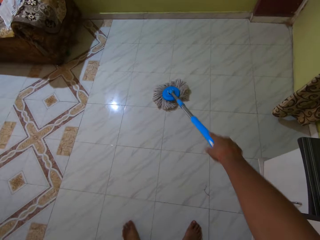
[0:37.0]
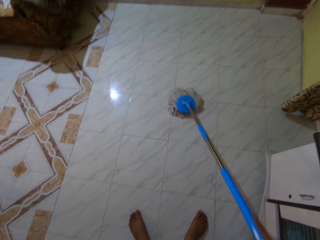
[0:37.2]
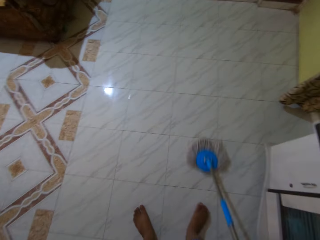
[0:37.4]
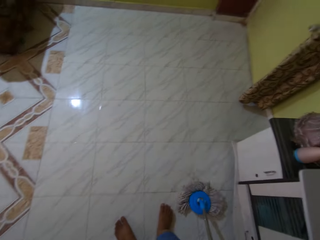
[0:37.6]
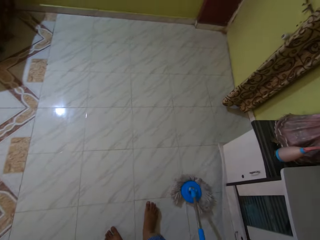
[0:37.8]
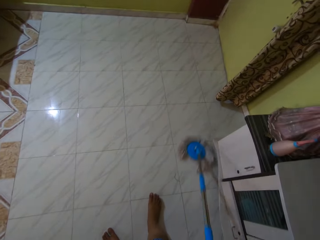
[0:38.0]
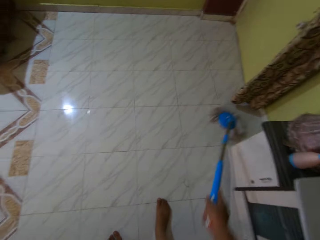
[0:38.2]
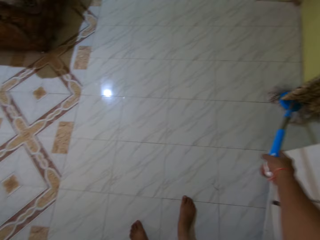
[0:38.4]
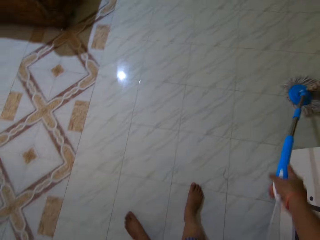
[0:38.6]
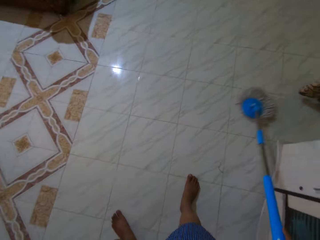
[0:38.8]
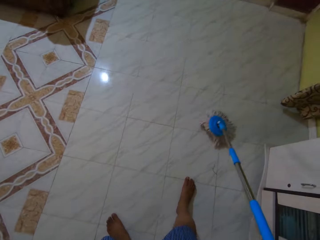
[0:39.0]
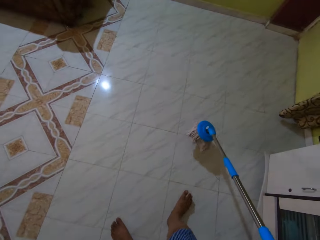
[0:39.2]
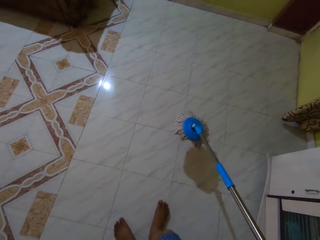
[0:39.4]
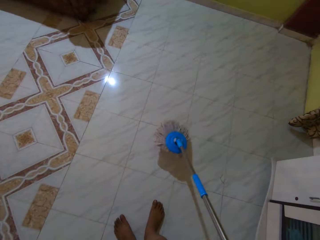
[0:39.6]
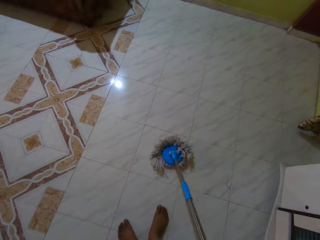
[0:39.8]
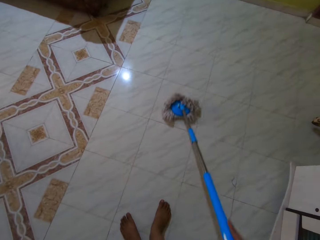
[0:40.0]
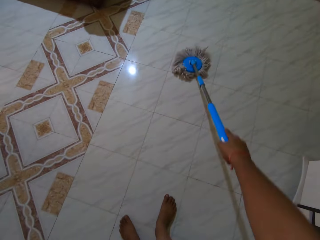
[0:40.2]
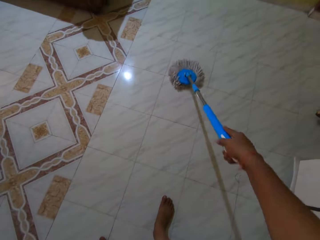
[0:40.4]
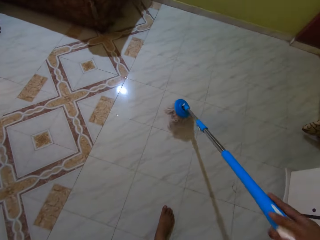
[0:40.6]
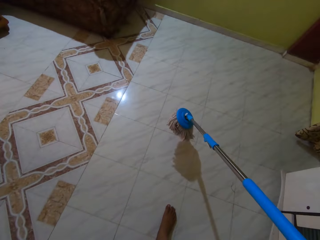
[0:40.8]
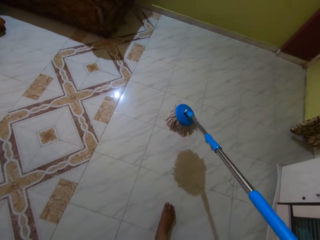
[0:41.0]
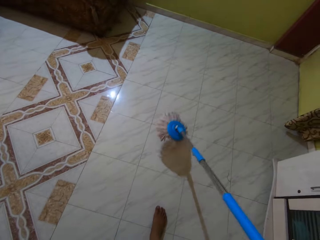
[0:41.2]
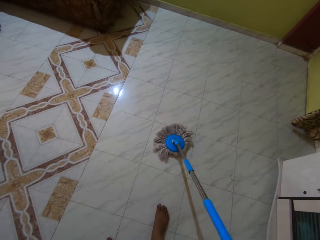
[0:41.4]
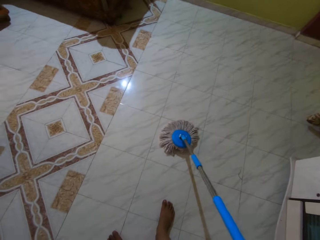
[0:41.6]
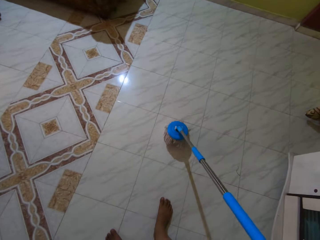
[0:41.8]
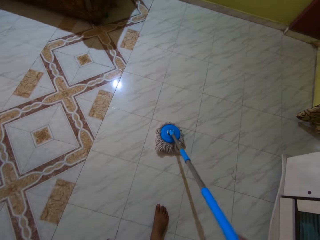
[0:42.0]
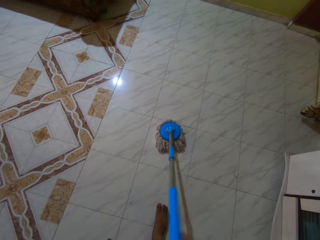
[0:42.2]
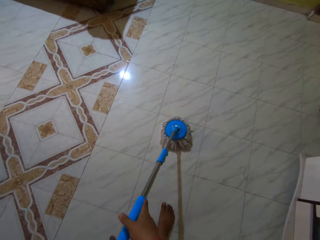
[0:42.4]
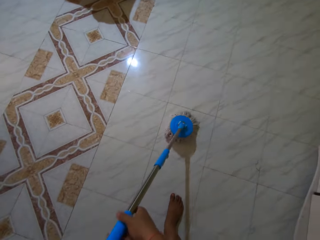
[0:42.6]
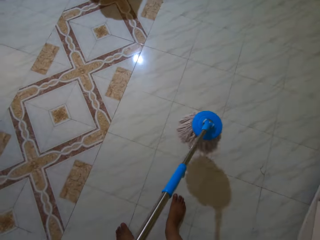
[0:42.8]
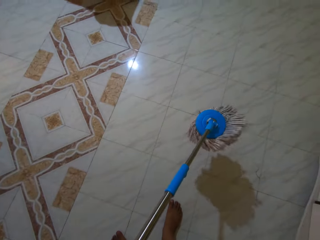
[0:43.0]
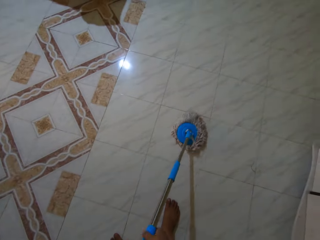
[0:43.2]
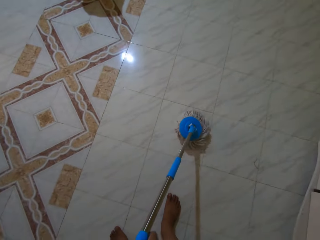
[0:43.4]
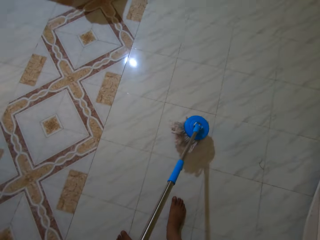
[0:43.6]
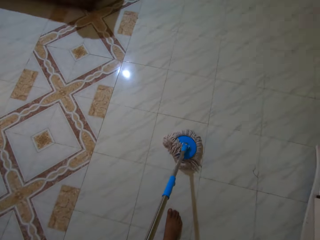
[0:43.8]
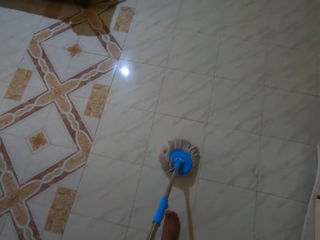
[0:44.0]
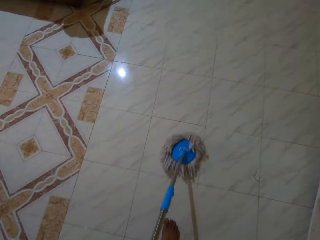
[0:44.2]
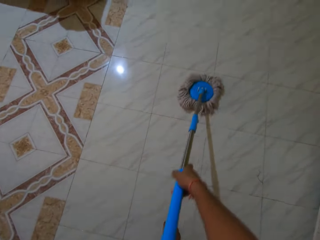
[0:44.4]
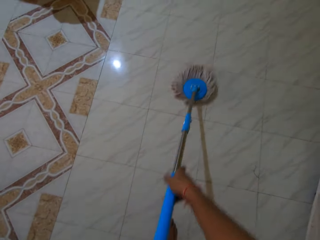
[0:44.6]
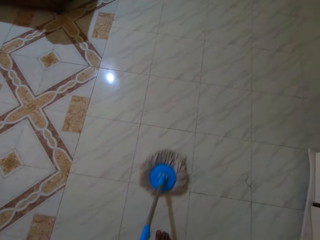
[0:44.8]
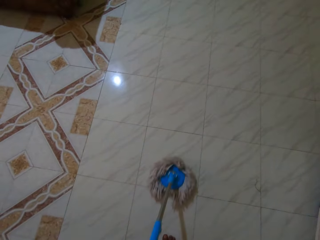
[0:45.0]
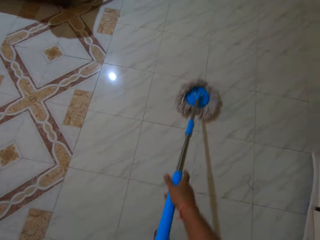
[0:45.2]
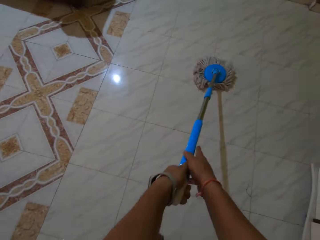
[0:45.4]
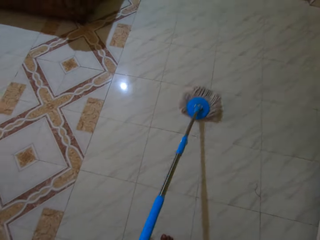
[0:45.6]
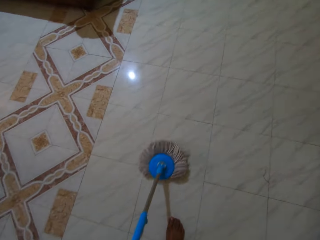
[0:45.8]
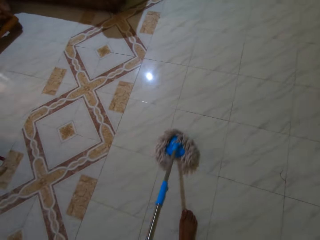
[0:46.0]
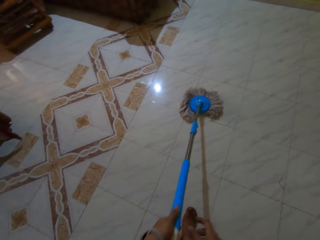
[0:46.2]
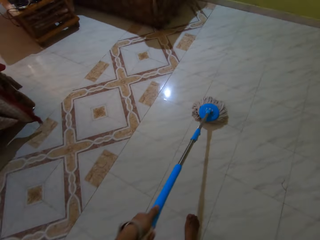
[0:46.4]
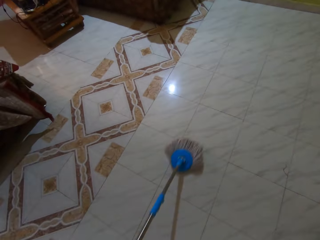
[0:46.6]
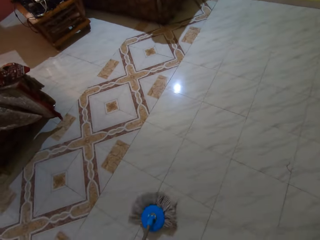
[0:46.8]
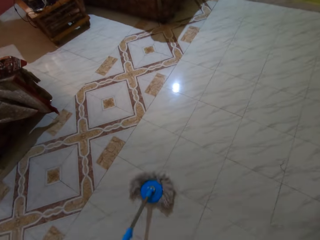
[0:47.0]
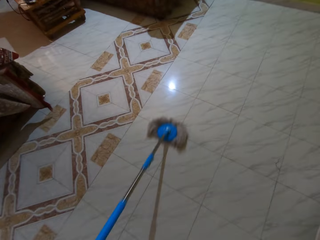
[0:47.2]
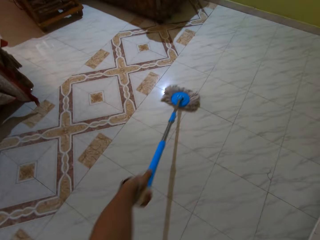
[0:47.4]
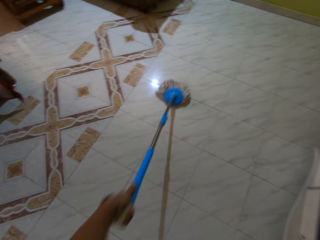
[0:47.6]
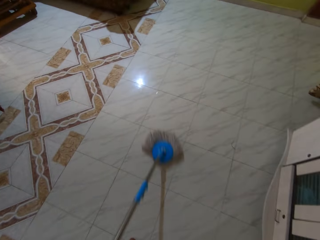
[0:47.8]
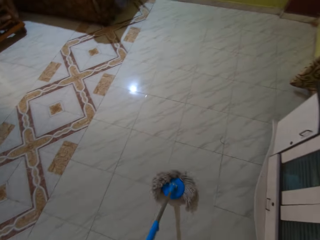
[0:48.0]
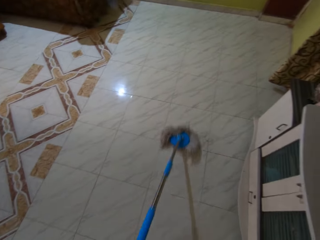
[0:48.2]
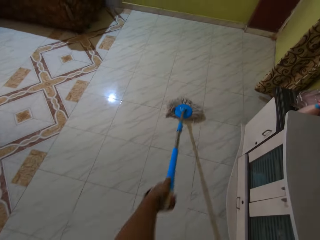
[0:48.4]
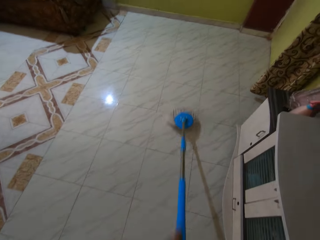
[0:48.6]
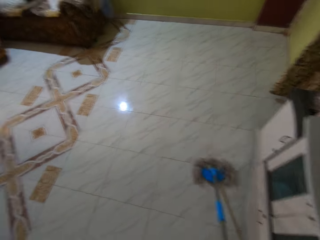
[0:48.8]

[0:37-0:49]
The camera wearer shakes the mop. He cleans the floor with the mop stick in his hands. He cleans the floor with the mop stick in his left hand.

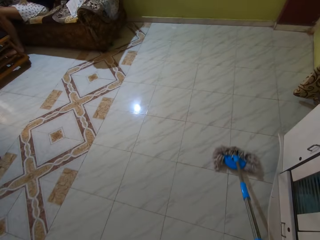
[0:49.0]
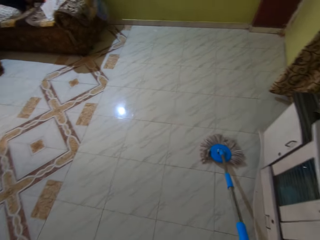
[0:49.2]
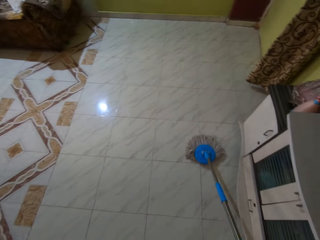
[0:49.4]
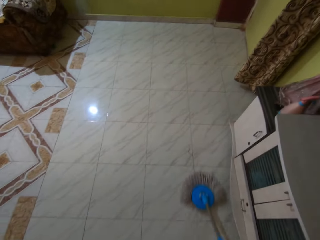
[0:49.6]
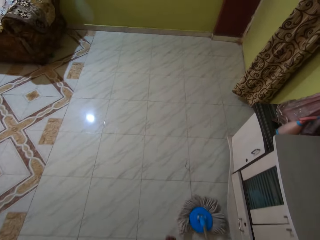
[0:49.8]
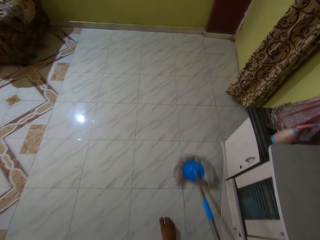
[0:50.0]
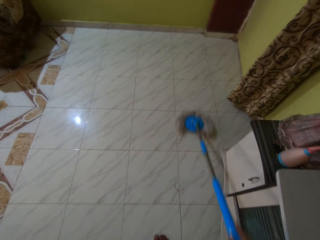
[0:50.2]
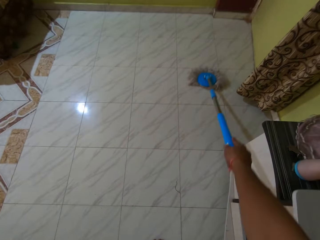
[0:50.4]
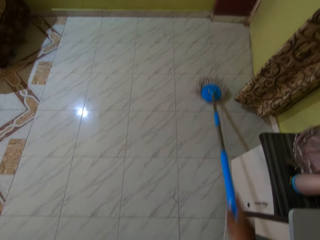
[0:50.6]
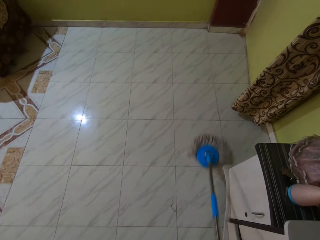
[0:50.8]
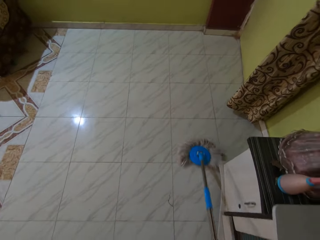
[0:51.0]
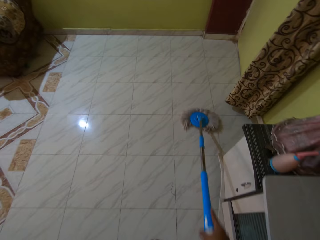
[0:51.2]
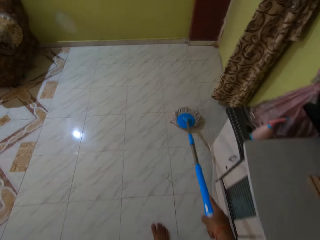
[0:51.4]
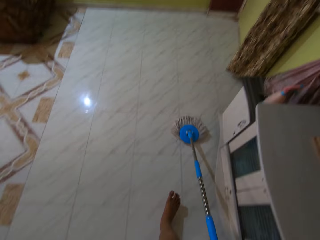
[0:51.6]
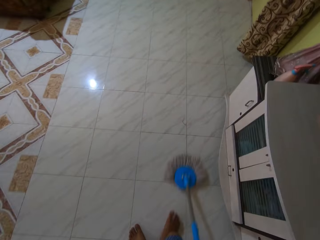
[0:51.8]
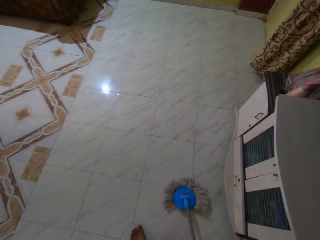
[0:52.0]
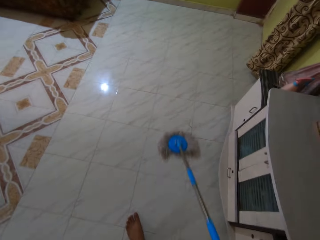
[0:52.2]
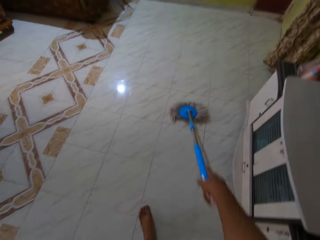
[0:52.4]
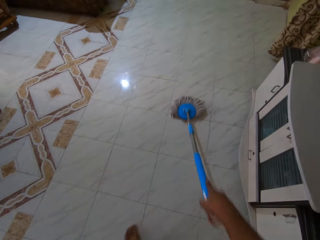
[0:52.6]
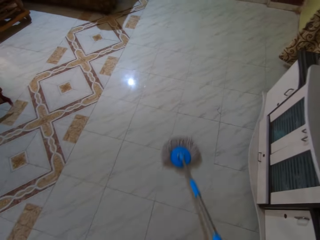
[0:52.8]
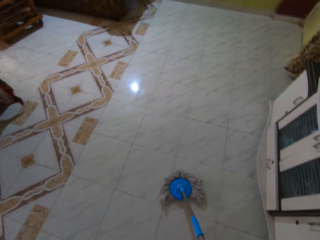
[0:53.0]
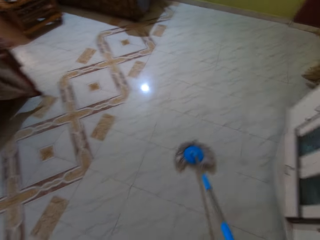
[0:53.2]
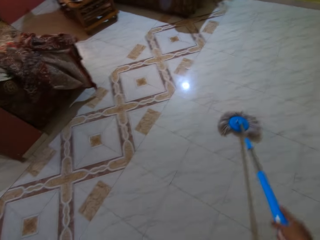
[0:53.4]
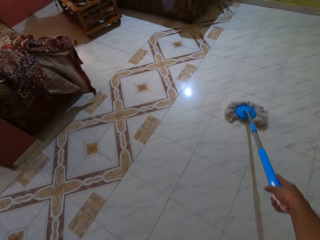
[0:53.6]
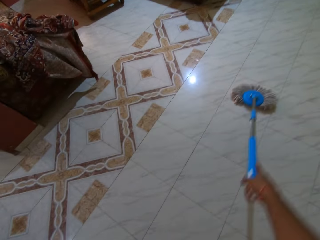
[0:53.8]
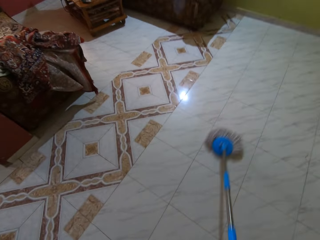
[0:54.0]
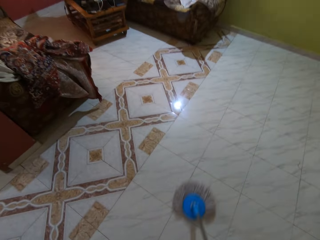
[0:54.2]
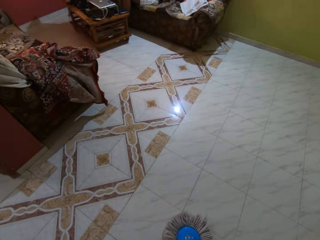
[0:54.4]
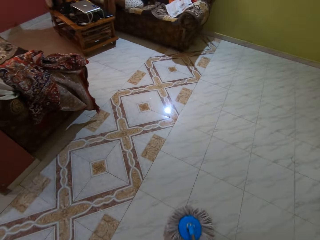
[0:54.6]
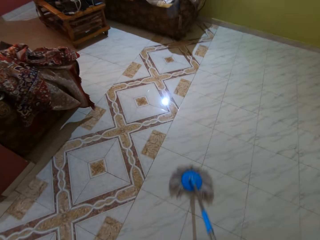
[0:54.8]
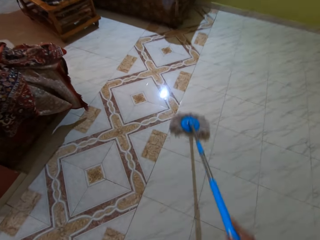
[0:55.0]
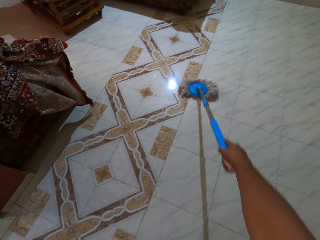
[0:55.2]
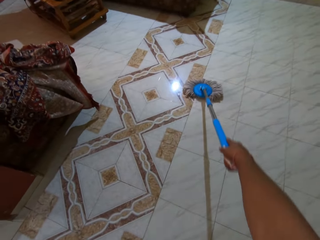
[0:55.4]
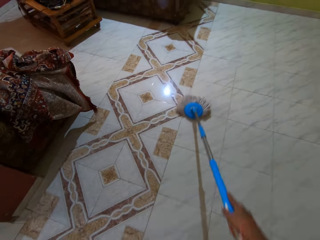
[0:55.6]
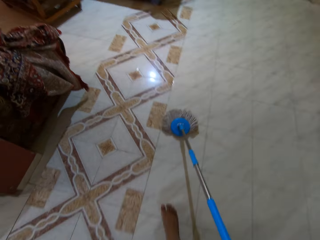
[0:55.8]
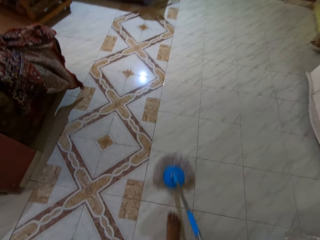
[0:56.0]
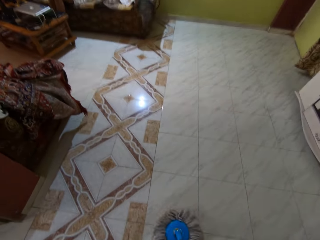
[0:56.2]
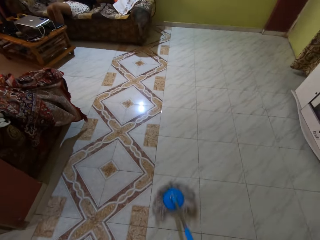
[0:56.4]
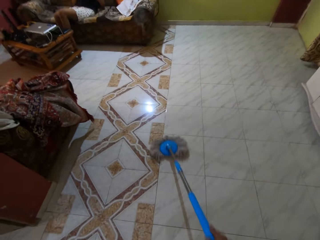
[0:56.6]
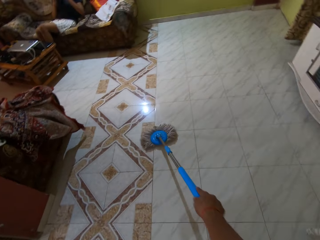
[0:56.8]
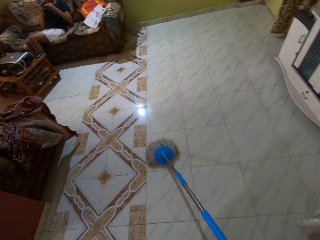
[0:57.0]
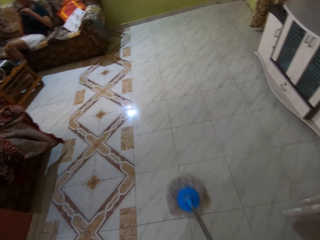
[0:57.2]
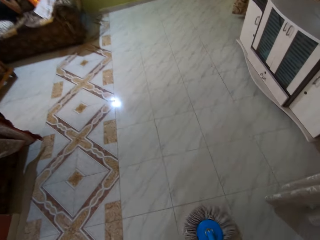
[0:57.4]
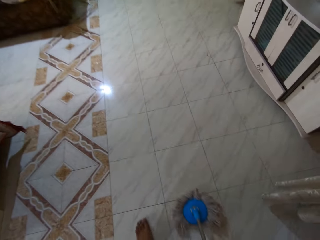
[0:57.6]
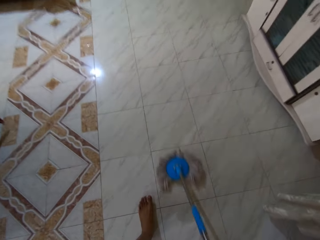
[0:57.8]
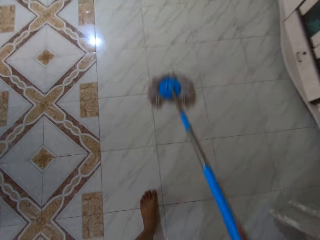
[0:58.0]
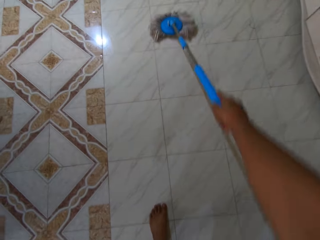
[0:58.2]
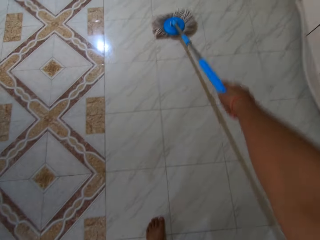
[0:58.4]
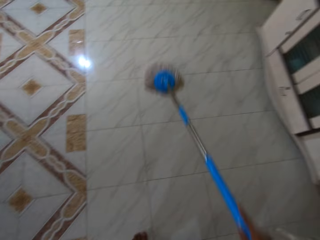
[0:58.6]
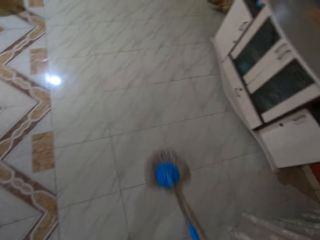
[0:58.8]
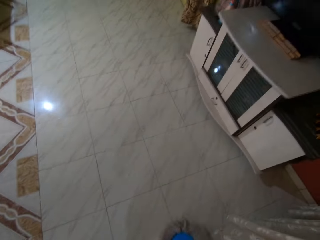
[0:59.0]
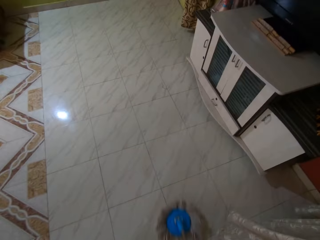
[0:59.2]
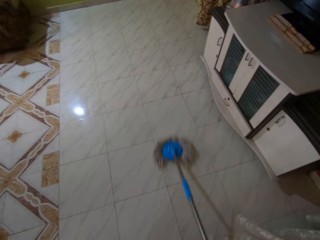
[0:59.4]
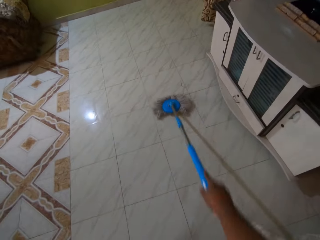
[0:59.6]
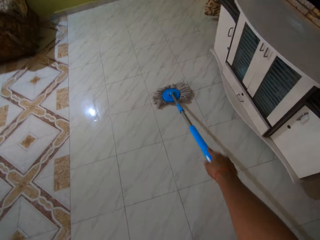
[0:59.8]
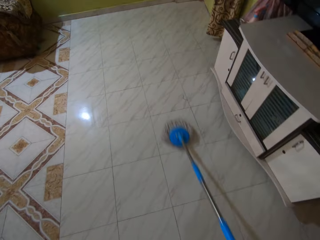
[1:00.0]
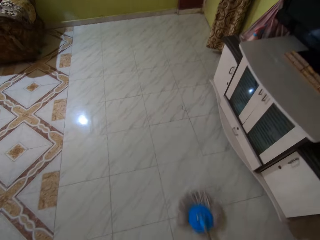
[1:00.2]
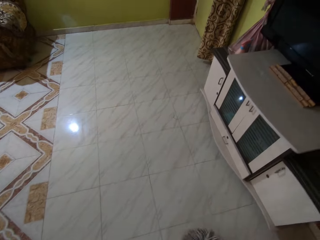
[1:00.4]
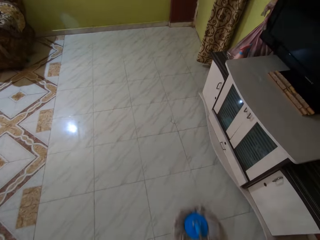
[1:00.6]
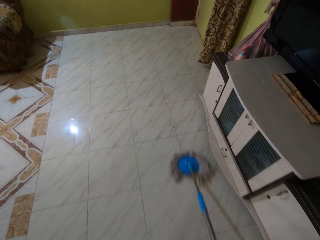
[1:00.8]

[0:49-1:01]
The camera wearer cleans the floor with the mop stick in his right hand.
